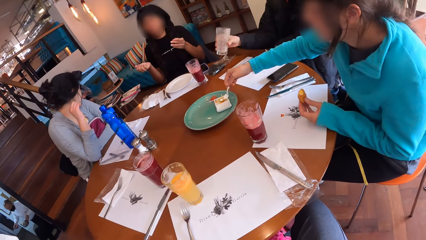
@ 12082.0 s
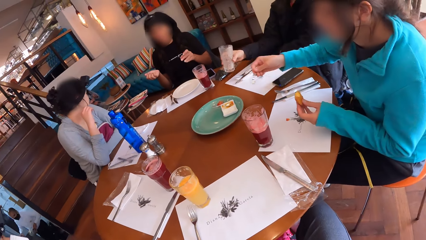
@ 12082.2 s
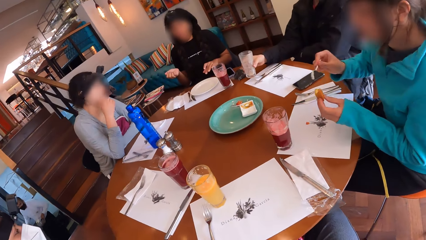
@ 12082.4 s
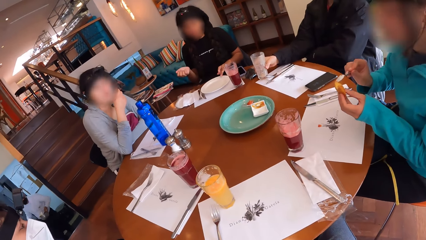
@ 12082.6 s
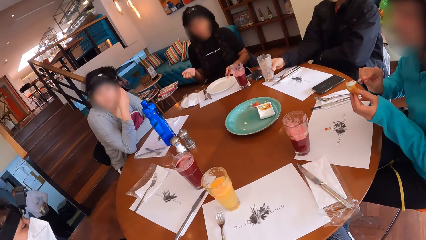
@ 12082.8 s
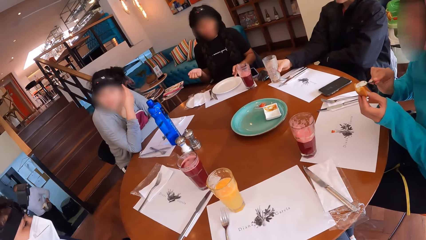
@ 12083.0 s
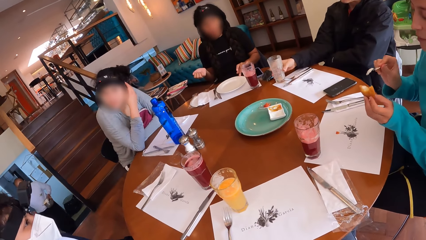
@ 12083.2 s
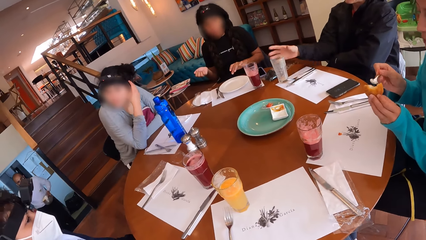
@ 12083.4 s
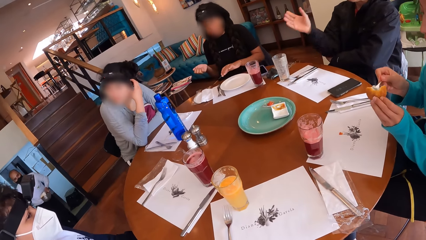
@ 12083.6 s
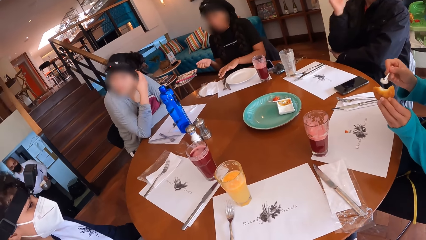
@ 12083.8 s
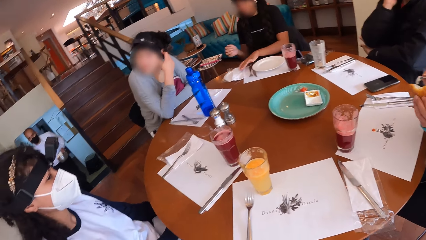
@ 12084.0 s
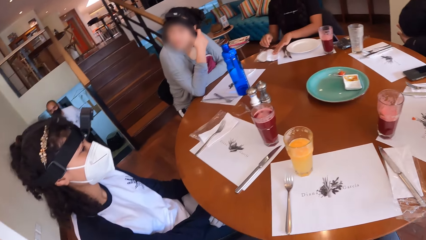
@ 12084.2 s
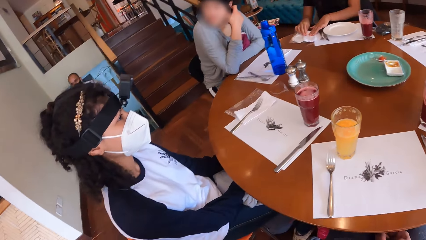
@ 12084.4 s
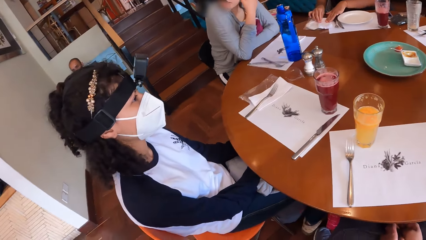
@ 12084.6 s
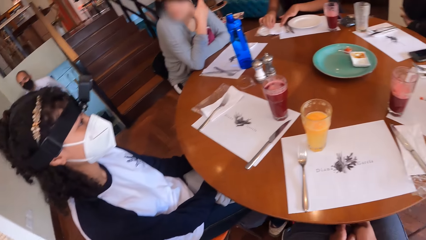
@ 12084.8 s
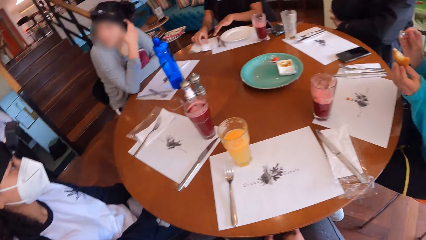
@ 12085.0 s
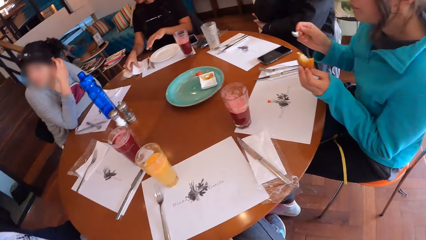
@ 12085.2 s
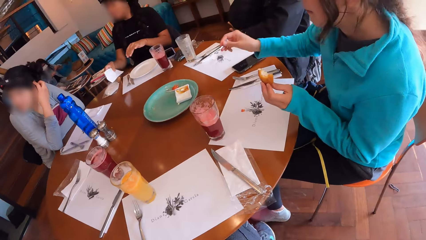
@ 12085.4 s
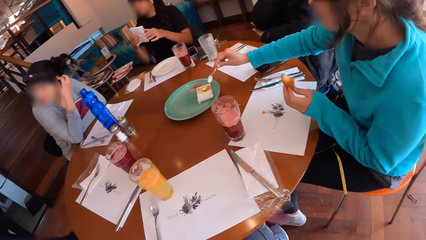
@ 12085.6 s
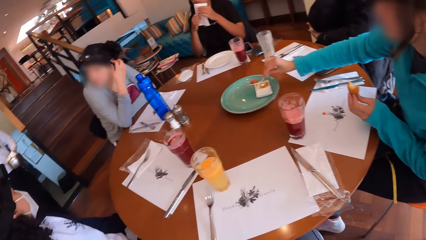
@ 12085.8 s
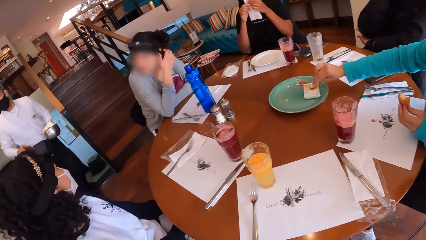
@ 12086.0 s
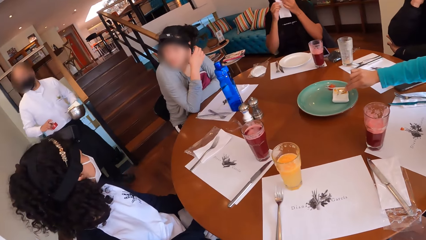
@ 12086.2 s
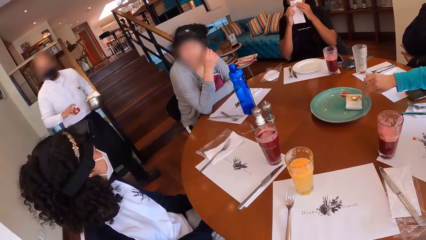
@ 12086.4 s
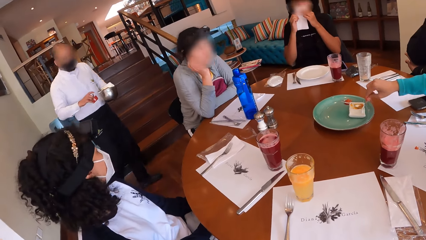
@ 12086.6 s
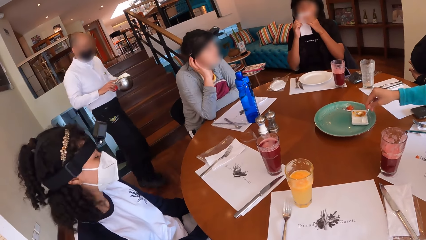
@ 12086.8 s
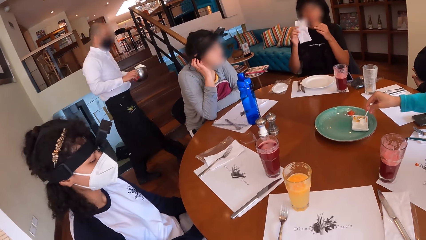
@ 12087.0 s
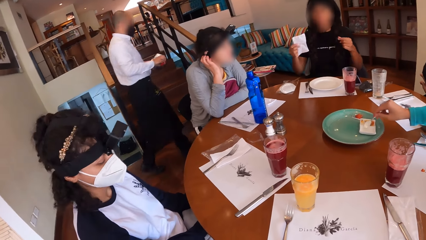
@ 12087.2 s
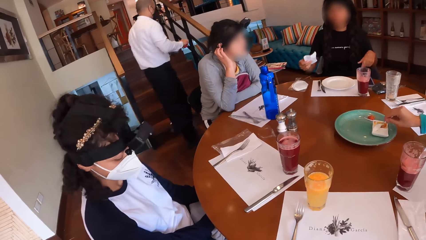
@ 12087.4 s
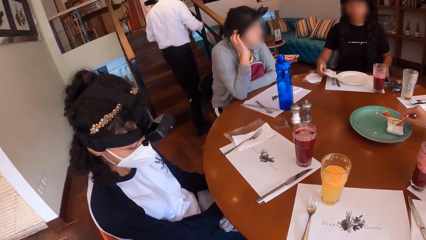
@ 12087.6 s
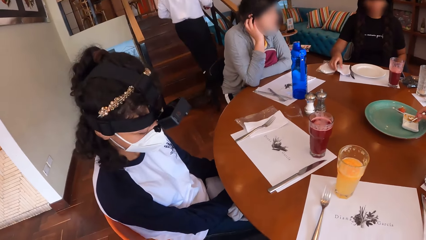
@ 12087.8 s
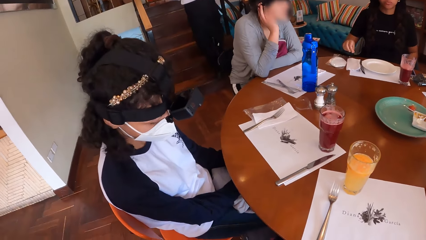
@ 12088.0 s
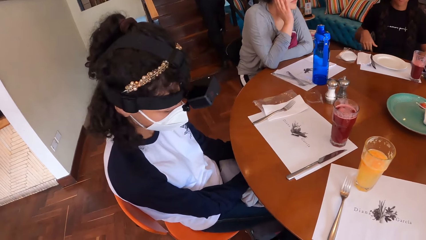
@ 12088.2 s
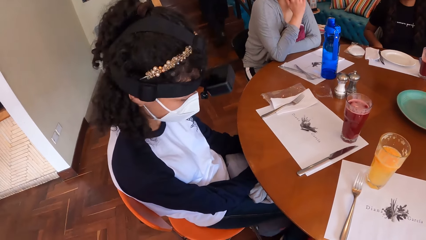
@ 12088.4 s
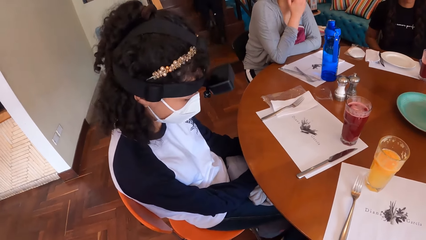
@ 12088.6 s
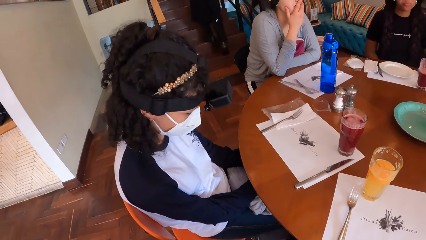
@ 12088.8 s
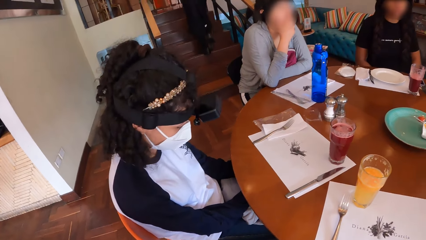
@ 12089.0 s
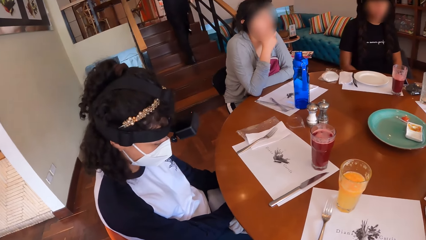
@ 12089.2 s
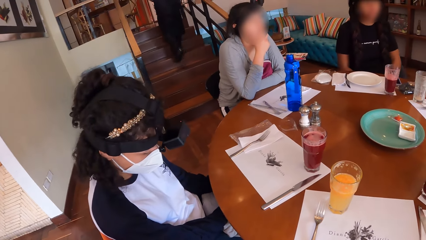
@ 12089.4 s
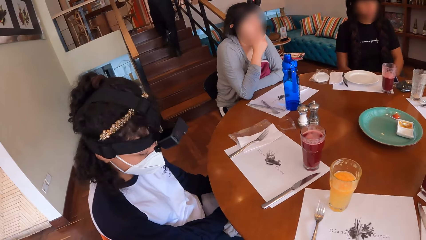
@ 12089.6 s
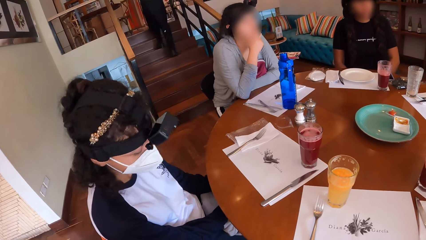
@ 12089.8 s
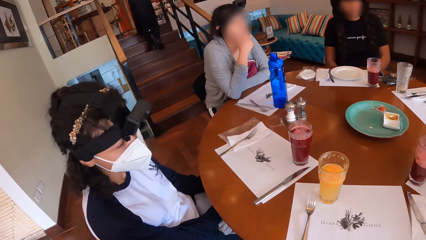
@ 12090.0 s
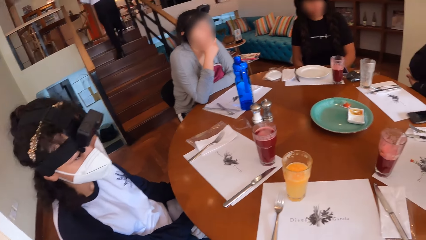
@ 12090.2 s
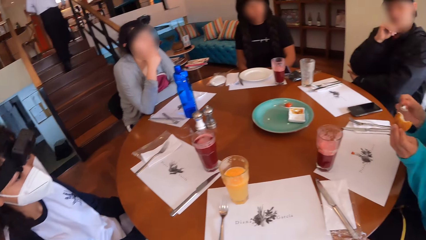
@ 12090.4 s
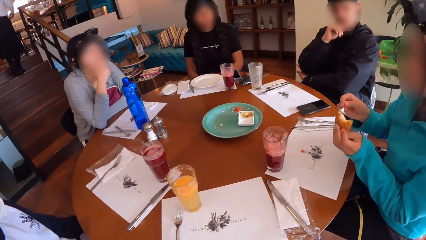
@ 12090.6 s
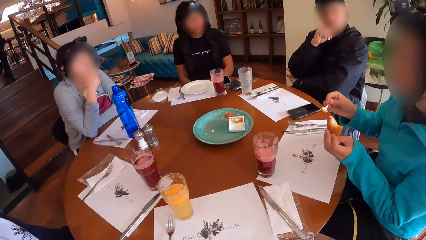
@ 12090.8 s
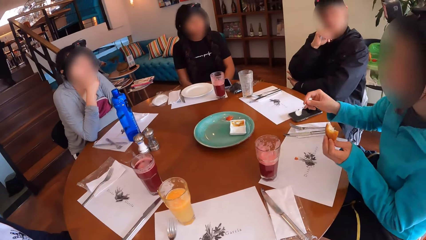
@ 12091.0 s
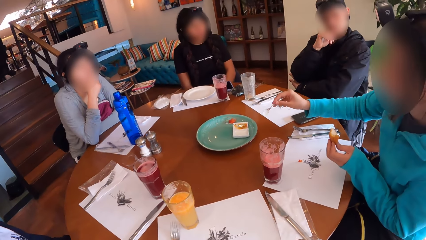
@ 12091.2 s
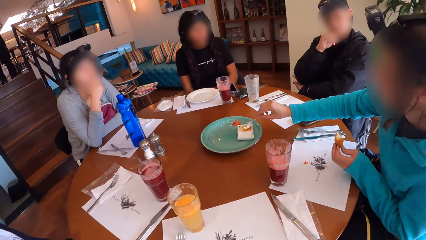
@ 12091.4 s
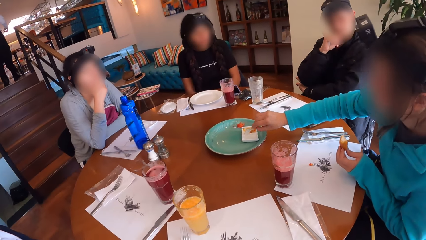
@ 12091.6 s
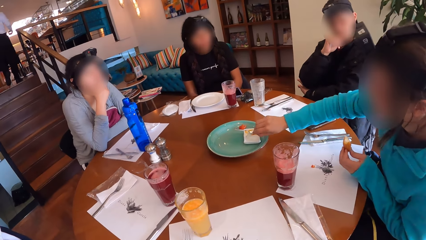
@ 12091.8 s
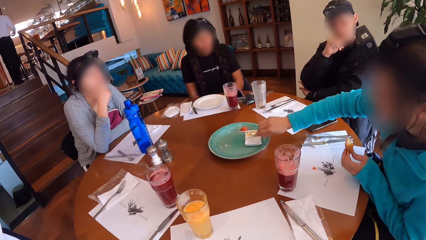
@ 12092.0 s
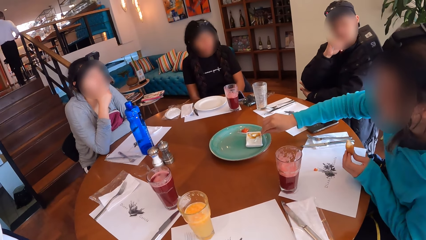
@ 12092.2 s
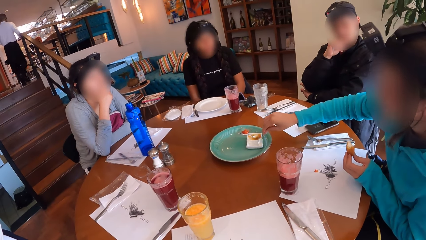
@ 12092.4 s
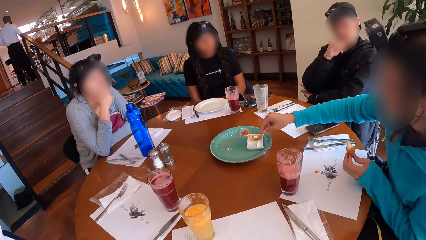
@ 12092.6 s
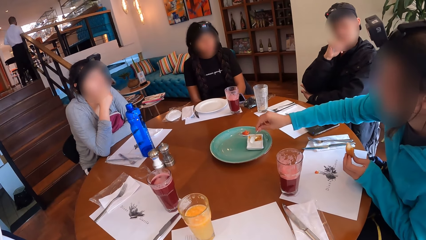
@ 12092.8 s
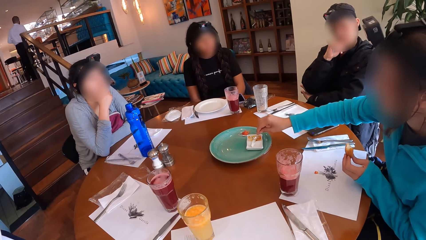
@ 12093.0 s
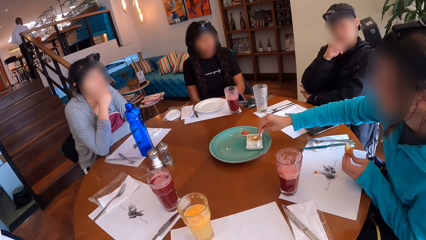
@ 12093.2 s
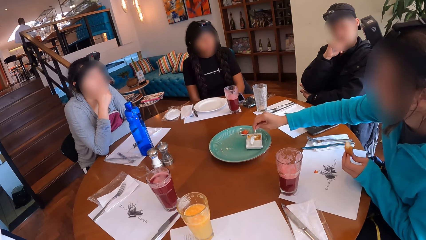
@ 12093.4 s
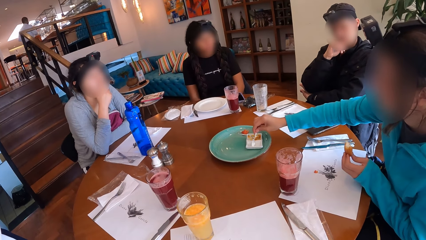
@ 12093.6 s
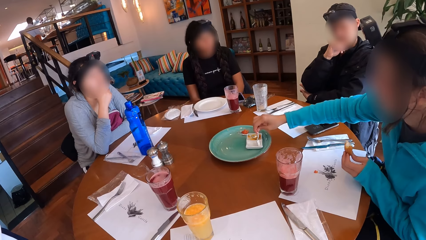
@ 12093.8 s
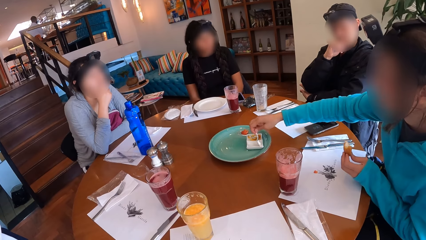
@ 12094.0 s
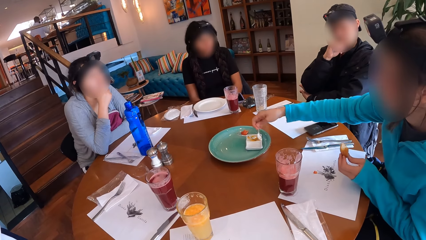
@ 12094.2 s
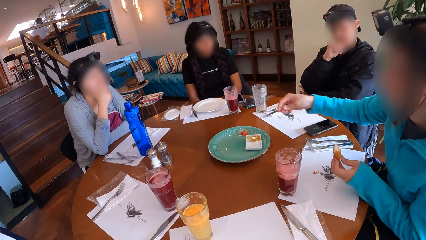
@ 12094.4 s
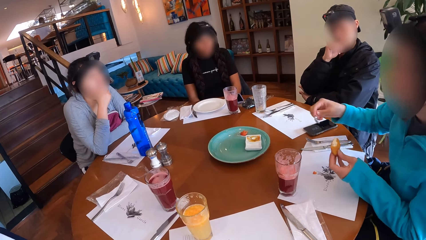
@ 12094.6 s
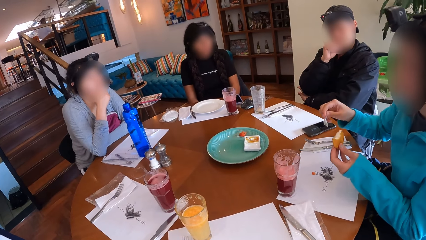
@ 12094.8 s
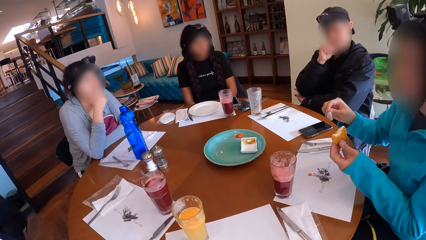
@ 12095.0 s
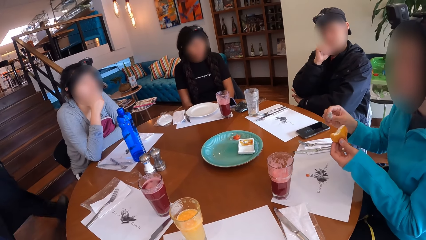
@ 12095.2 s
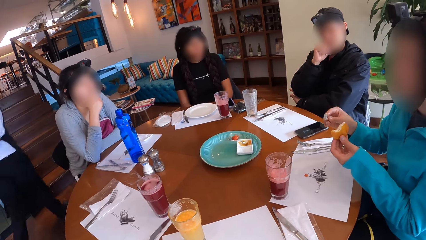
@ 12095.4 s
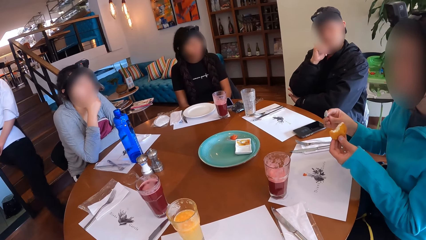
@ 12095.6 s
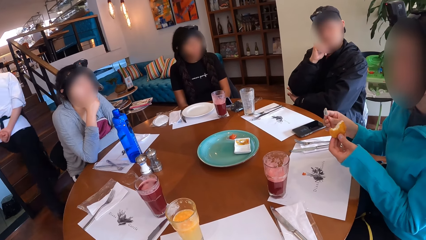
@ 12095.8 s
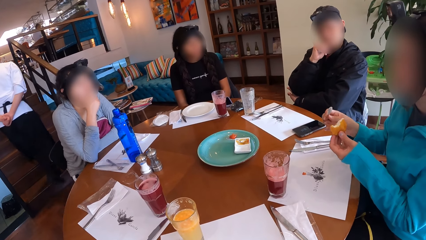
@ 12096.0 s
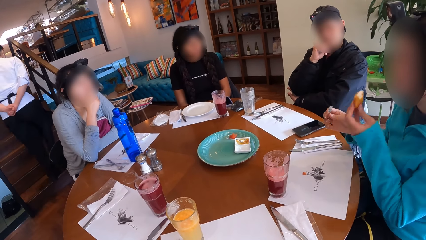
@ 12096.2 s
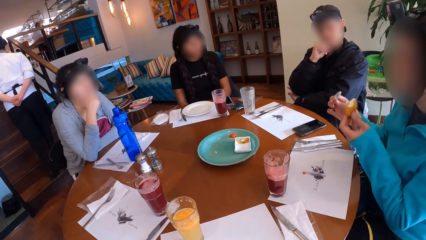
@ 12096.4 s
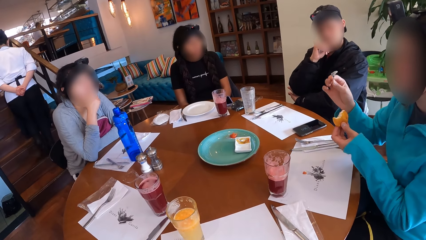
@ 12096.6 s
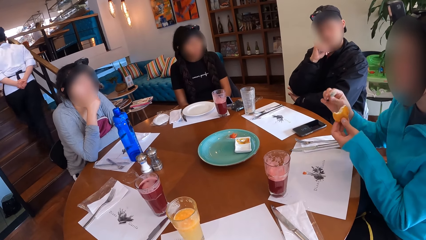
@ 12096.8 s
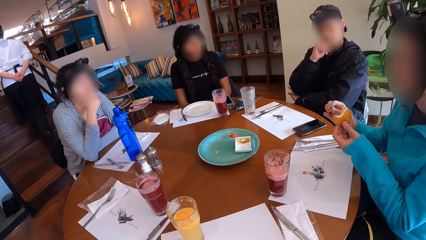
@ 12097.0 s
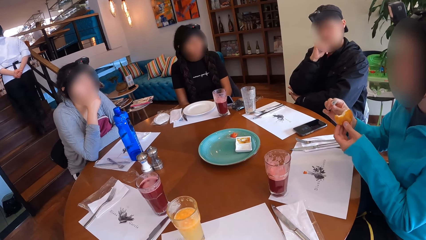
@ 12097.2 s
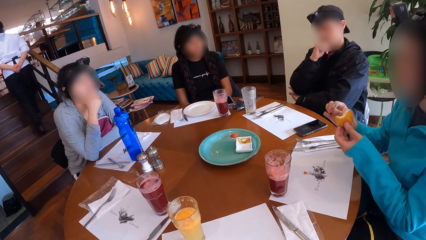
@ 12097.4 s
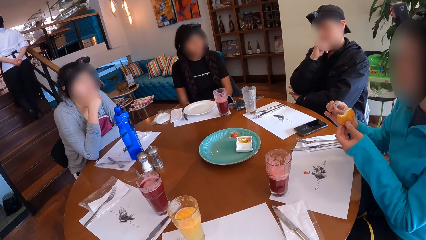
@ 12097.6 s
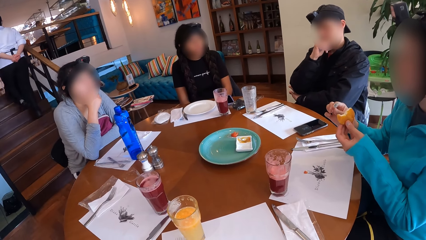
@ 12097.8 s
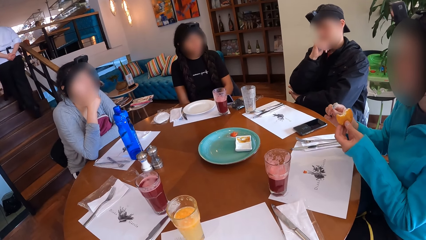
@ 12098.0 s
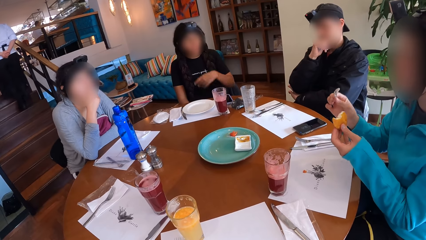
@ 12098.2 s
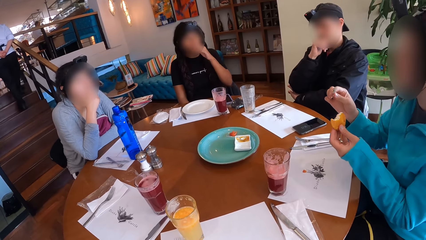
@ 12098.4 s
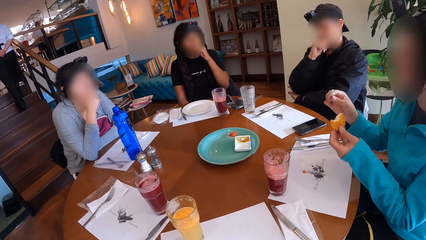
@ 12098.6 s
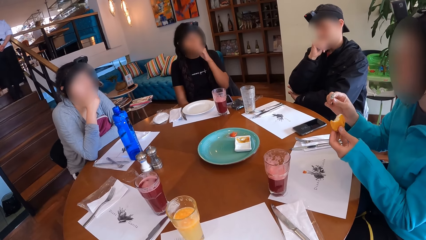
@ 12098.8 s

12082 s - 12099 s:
A man lowers the cup in his right hand on the table. The camera wearer turns around the table. A woman puts the condiment in the spoon in her right hand on the snack in her left hand. Another woman cleans her hands on the serviette on the table. The camera wearer looks at a lady. The first woman scoops condiment with the spoon in her right hand. The camera wearer turns around the table. A waiter walks past the group of people at the dining table. The camera wearer looks at the lady. A third woman interacts with the camera wearer. The first woman puts the condiment in the spoon in her right hand on the snack in her left hand. The camera wearer turns around the table. The first woman scoops condiment with the spoon in her right hand. The first woman interacts with the second woman. A waitress walks past the group of people at the dining table.
